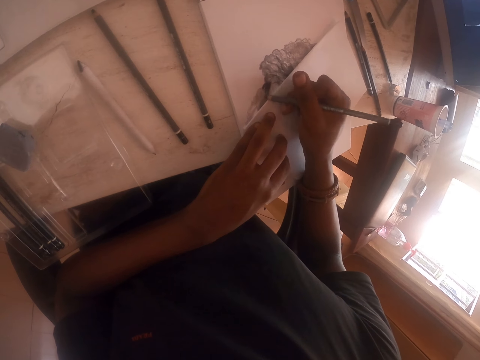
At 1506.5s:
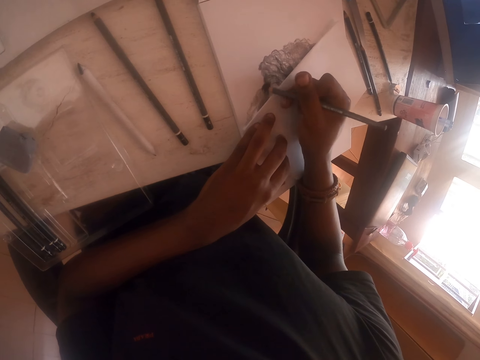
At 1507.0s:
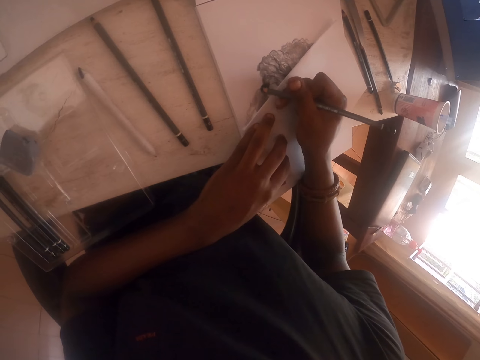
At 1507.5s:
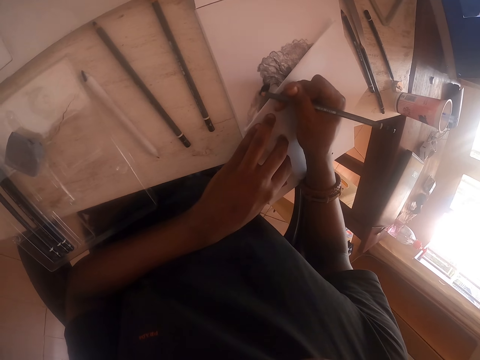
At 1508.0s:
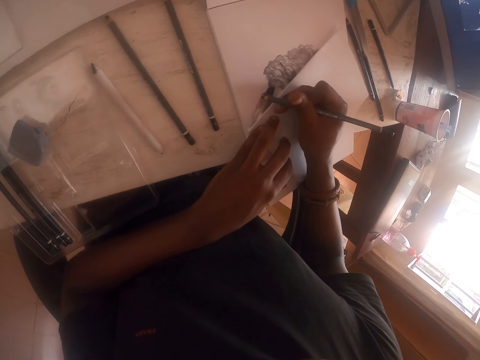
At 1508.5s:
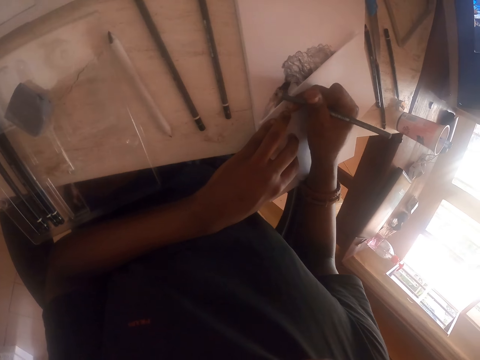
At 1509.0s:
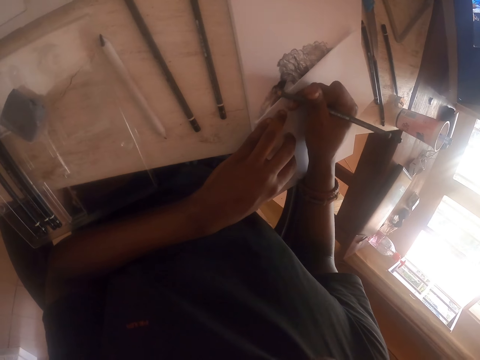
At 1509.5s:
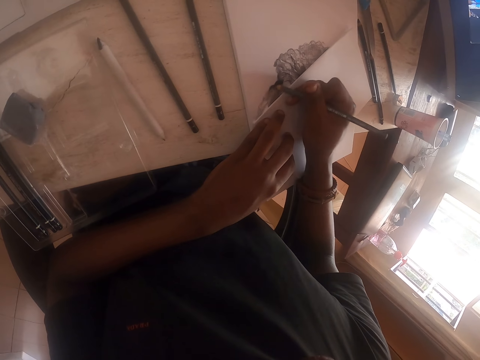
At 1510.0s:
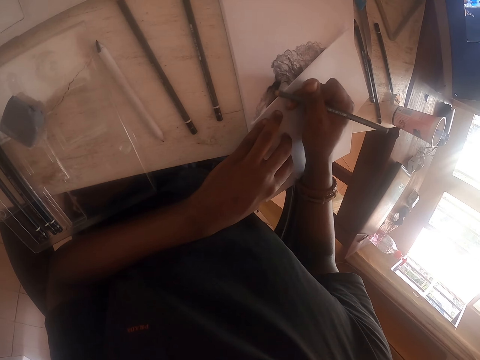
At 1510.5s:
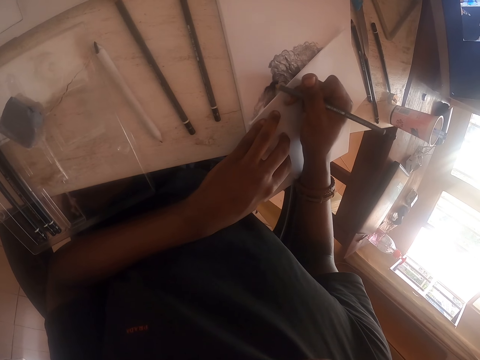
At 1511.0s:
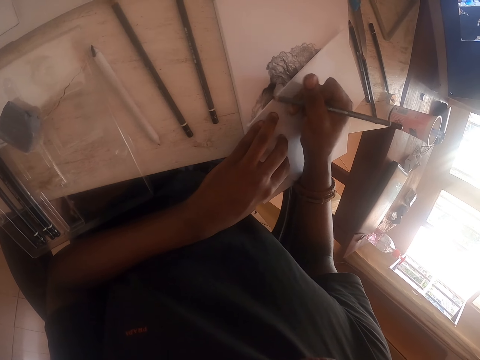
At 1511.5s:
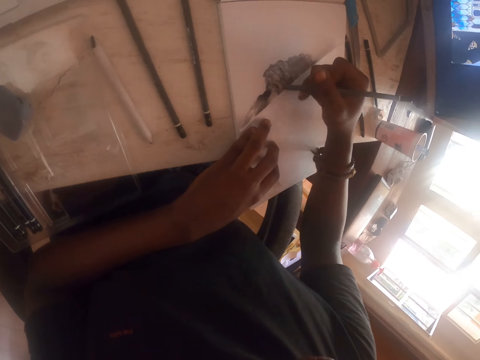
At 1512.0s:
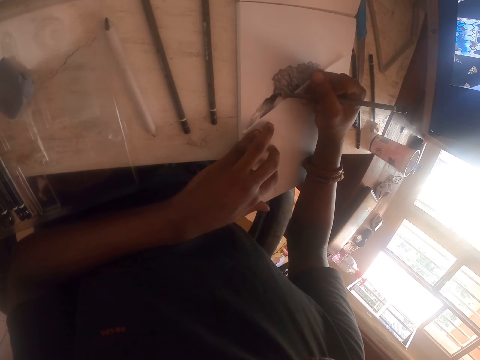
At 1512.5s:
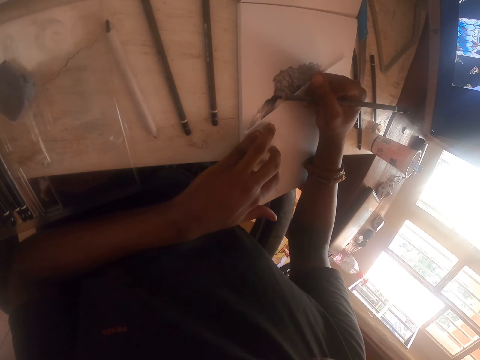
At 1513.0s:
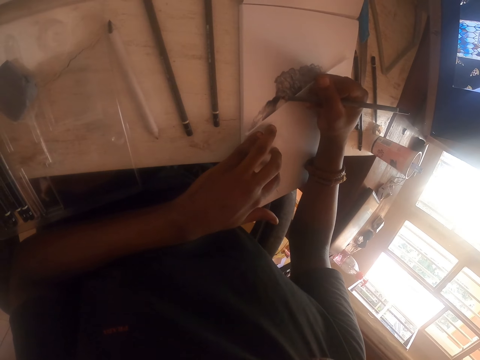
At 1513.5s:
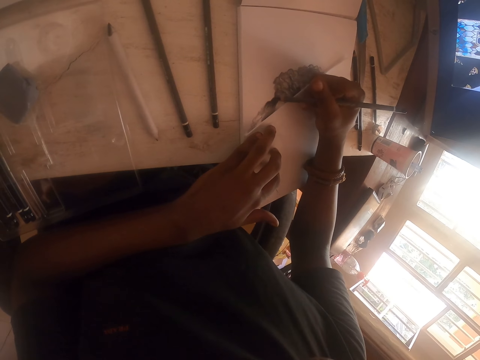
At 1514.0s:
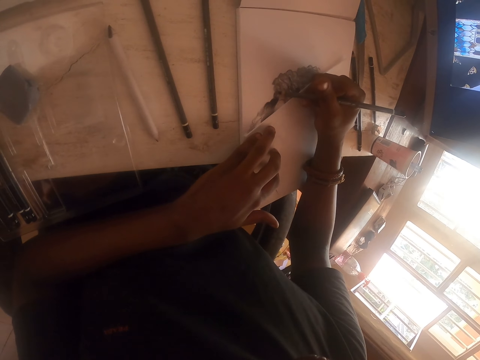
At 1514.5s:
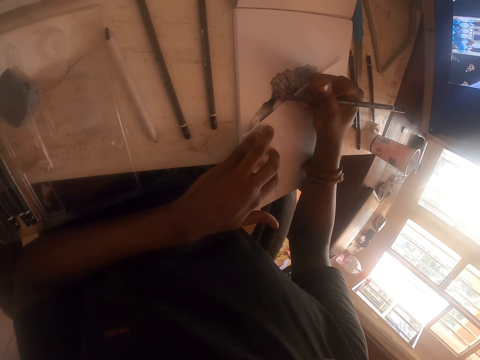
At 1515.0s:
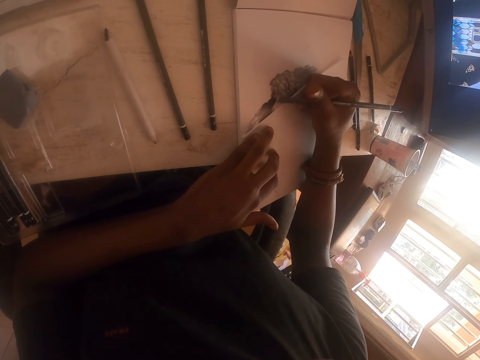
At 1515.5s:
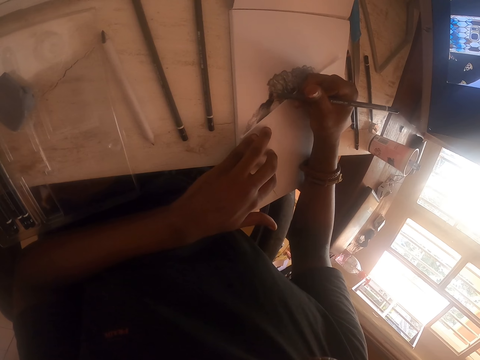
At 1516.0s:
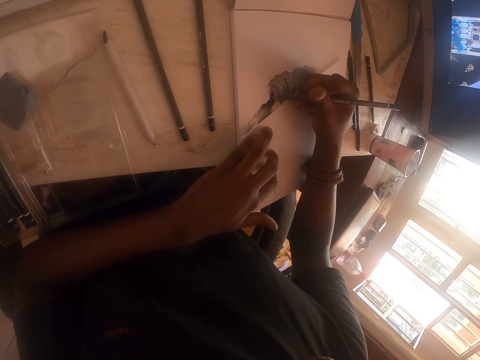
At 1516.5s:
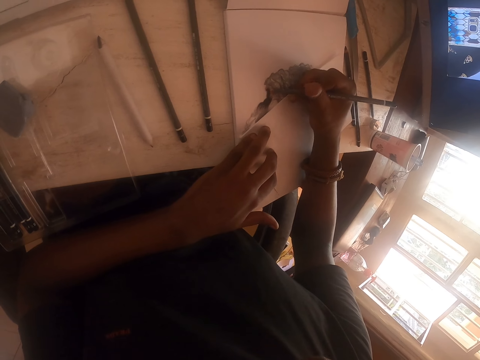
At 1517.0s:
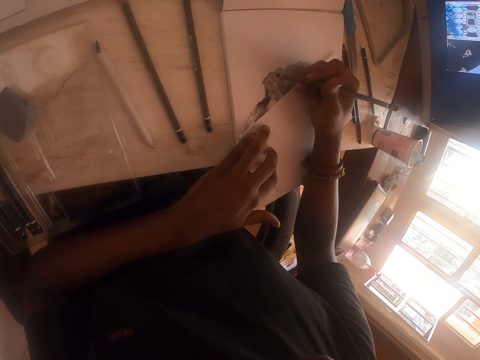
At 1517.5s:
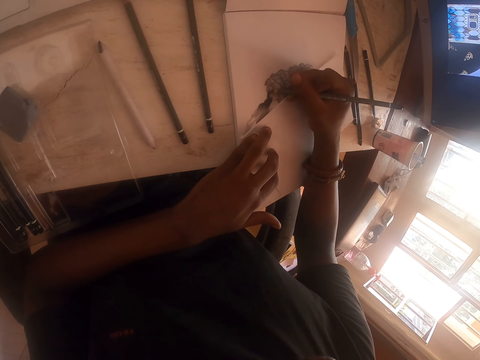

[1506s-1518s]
The camera wearer moves the pencil. They draw on the drawing book with the pencil.

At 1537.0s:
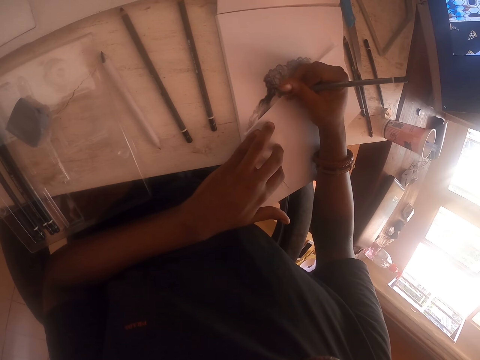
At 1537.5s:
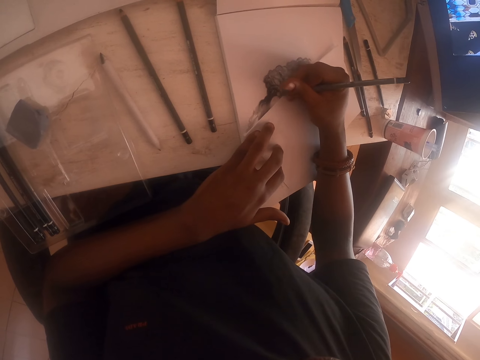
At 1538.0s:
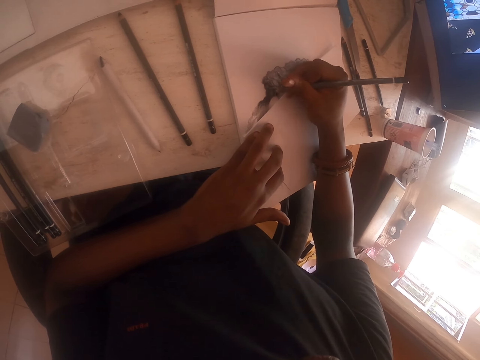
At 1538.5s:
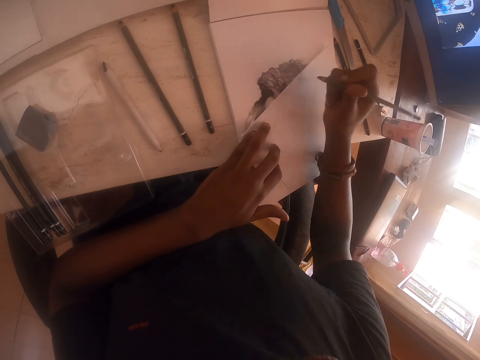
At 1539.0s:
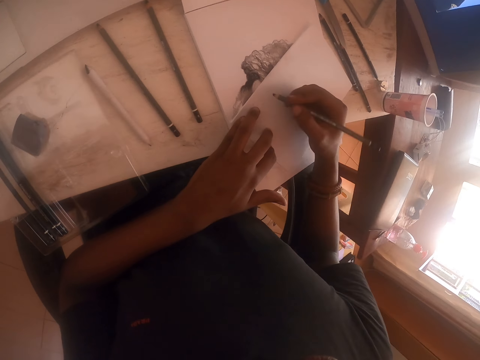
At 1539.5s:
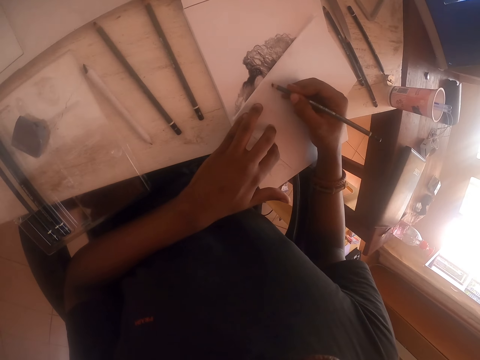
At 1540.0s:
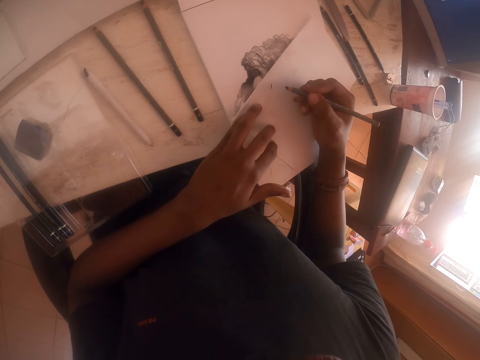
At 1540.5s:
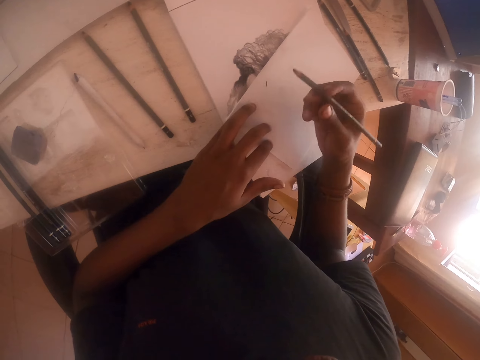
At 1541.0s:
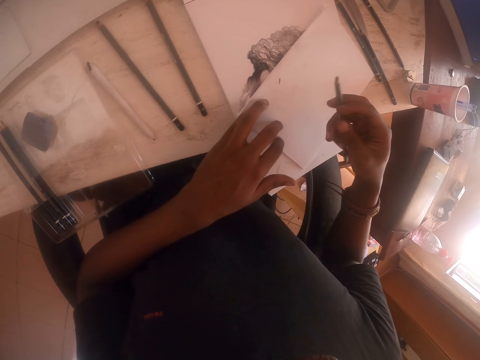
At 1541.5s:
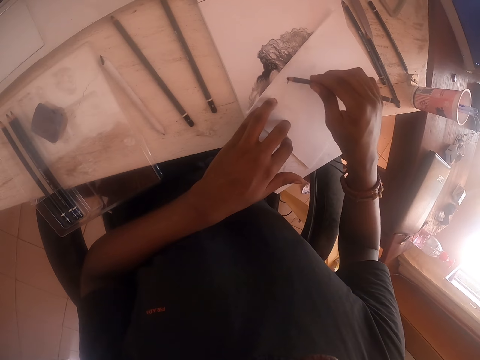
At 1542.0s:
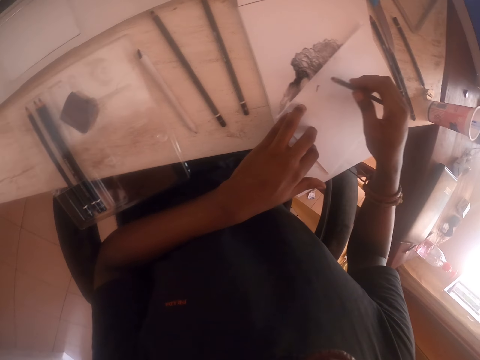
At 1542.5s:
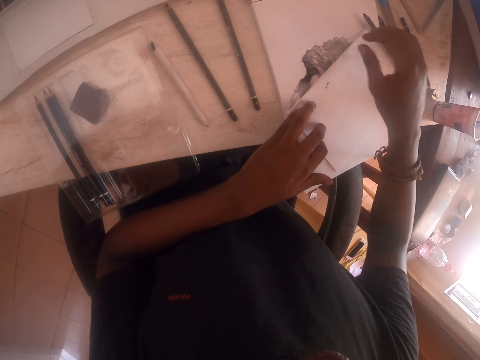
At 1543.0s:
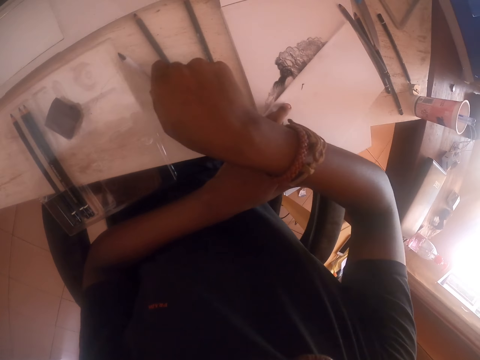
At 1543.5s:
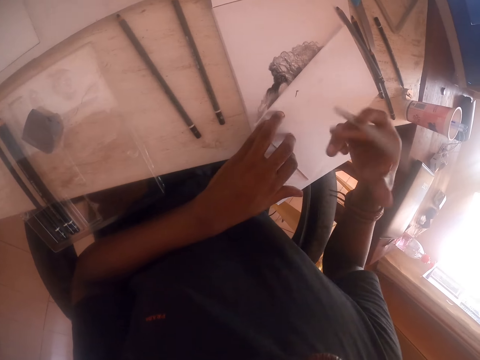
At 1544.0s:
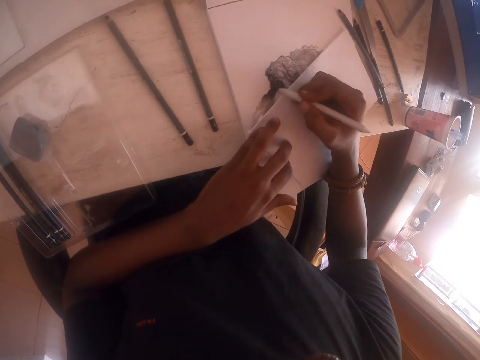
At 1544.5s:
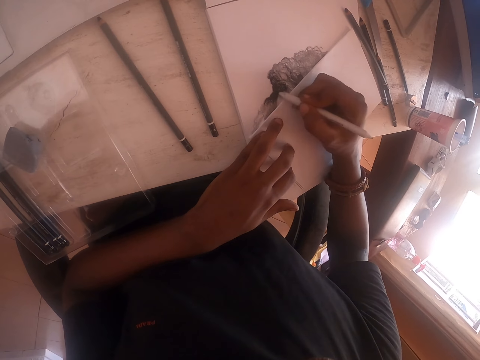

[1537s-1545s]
The camera wearer moves the pencil. They move the pencil again. They draw on the paper with the pencil. They lift the pencil, move the pencil and draw on the paper with the pencil. They drop the pencil. They pick up the drawing pen, move the drawing pen and draw on the drawing book with the drawing pen.

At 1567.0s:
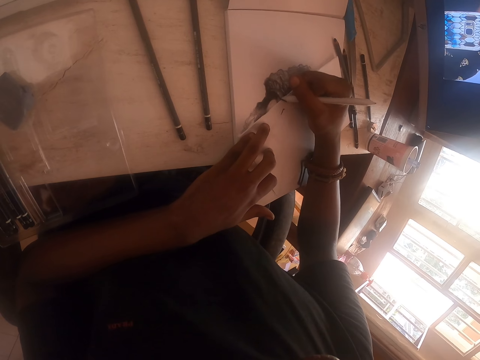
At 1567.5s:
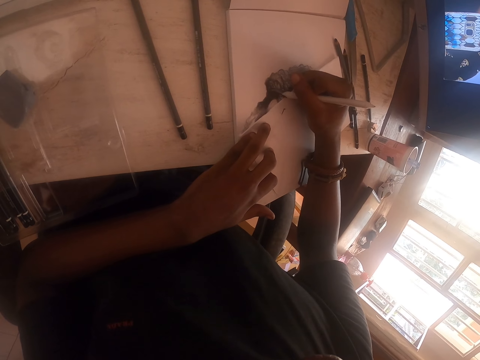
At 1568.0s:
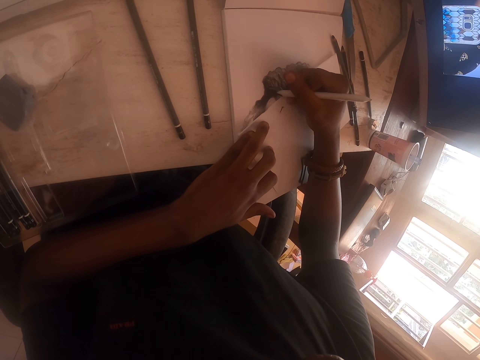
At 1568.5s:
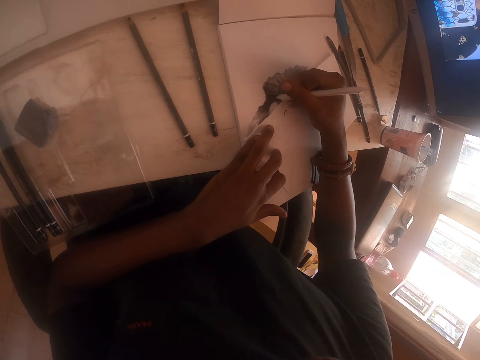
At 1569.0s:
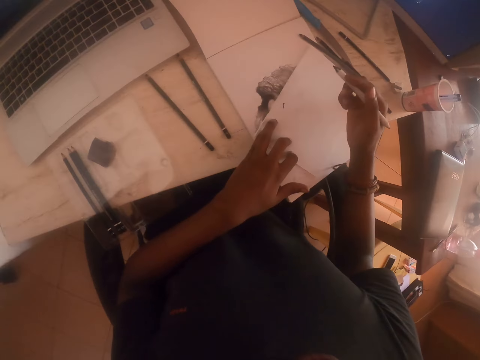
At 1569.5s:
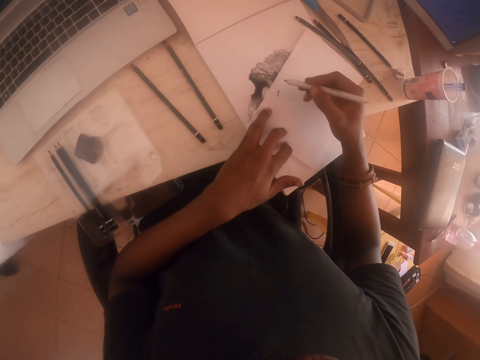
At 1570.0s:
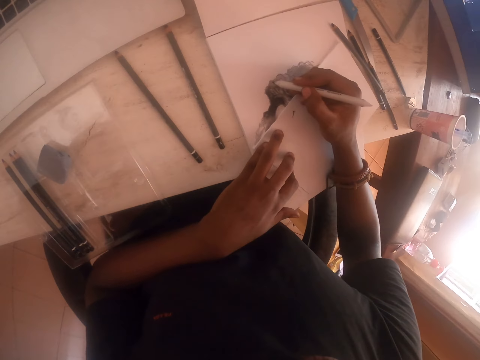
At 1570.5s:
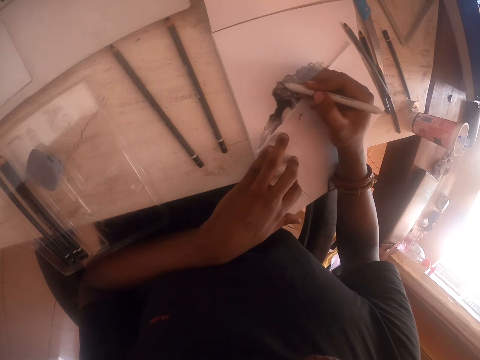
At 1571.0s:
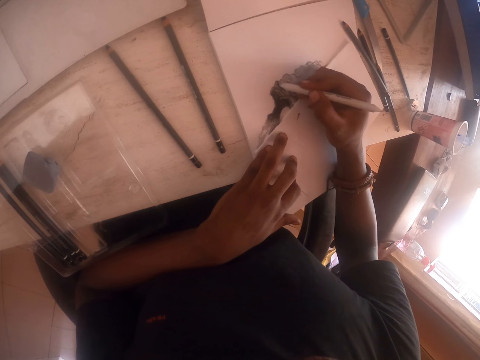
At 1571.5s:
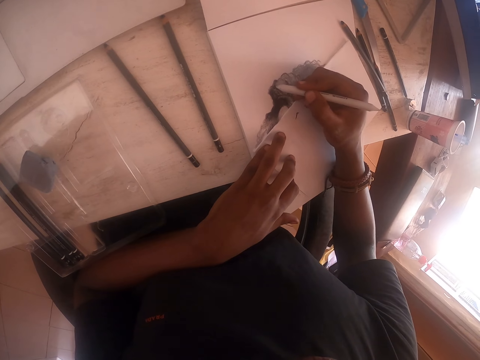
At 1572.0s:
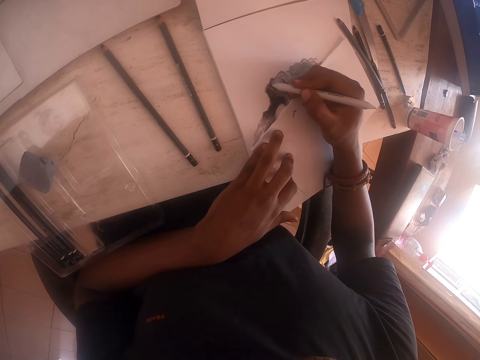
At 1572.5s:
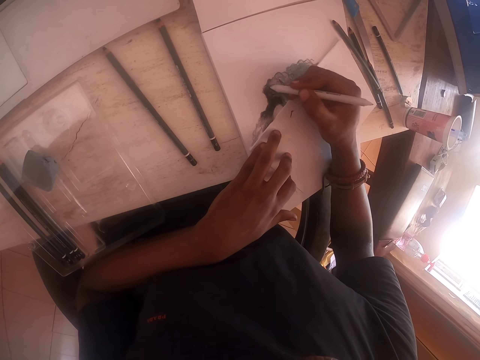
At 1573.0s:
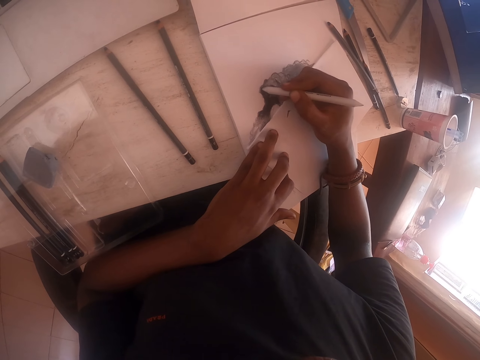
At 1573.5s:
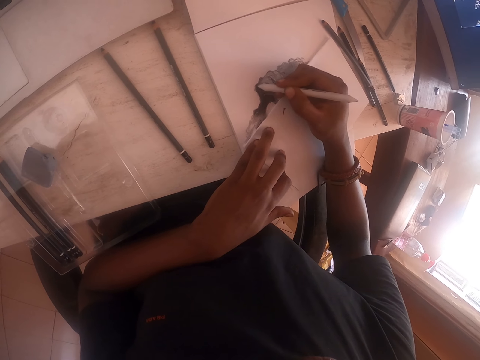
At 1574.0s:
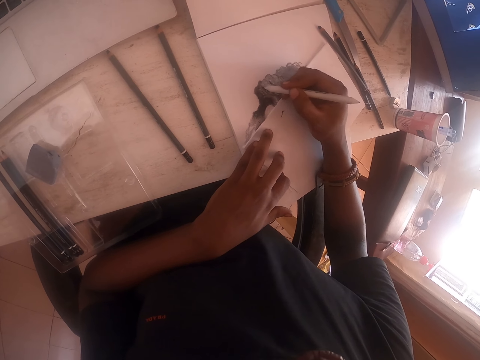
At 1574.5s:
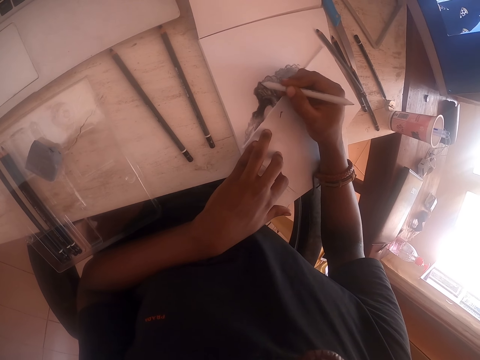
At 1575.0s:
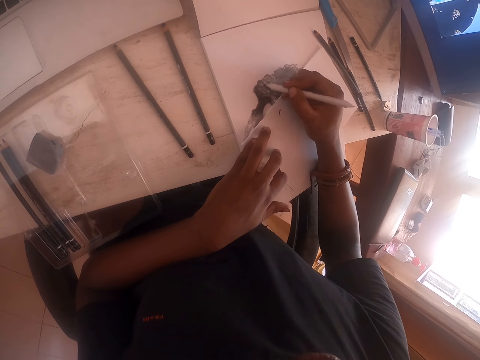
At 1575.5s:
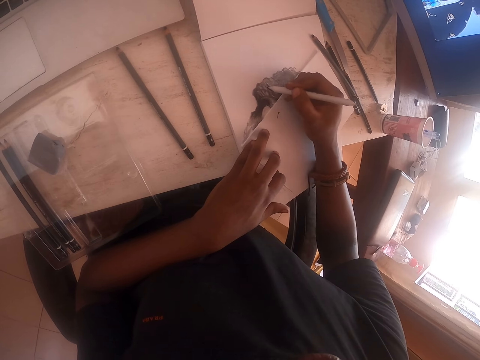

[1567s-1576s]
The camera wearer pulls back the drawing pen. They move the drawing pen. They draw on the drawing book with the drawing pen.
